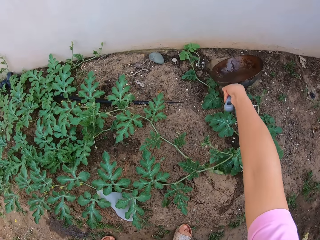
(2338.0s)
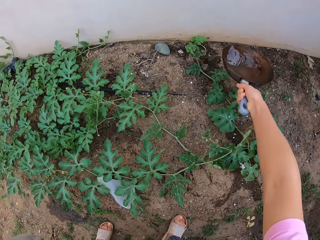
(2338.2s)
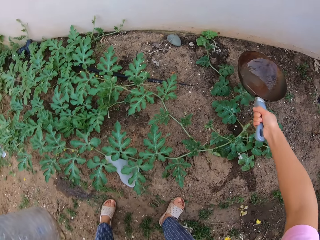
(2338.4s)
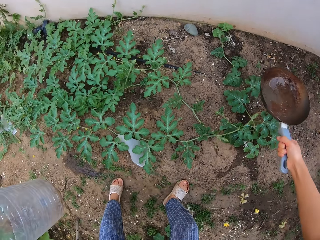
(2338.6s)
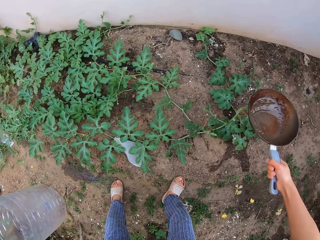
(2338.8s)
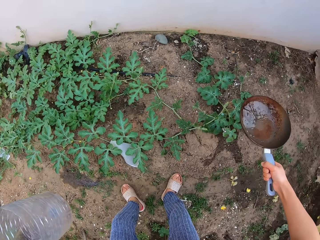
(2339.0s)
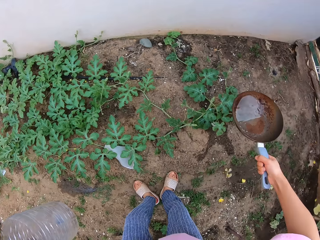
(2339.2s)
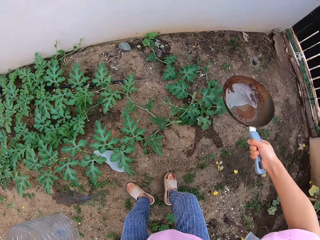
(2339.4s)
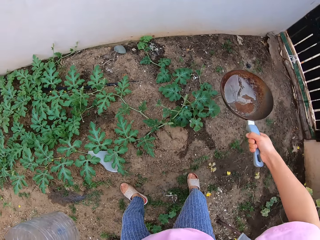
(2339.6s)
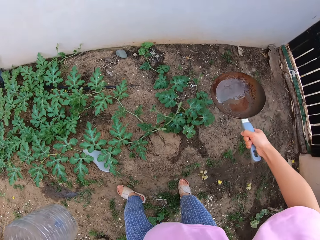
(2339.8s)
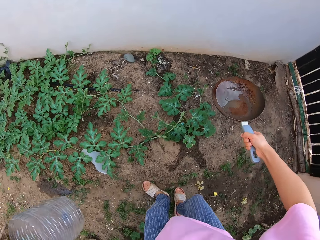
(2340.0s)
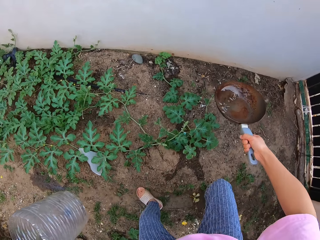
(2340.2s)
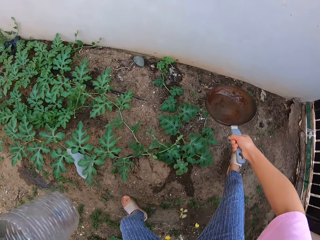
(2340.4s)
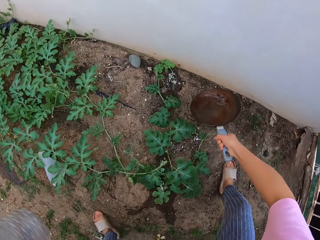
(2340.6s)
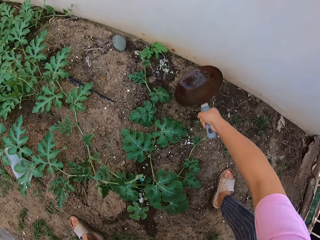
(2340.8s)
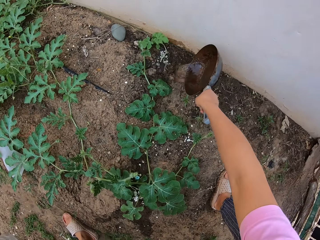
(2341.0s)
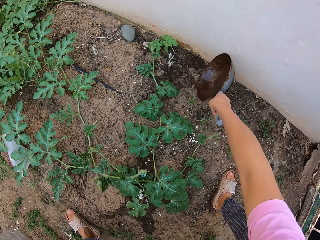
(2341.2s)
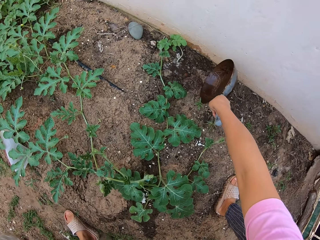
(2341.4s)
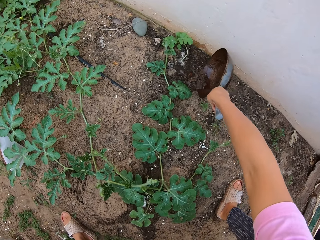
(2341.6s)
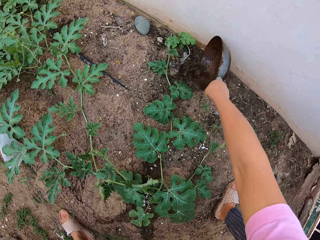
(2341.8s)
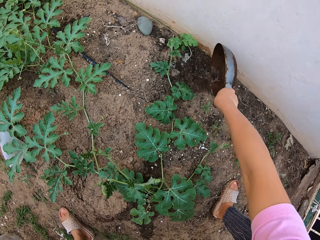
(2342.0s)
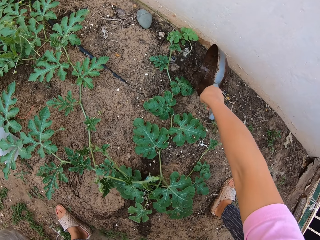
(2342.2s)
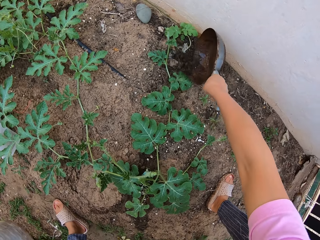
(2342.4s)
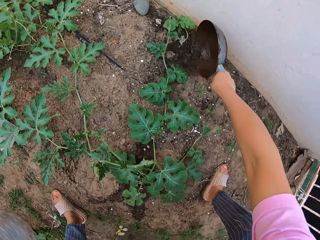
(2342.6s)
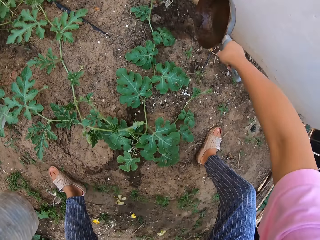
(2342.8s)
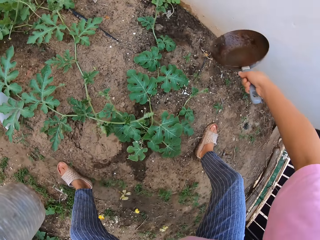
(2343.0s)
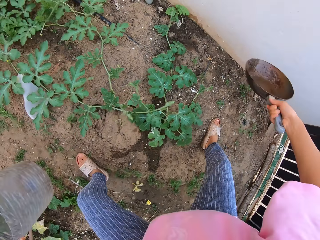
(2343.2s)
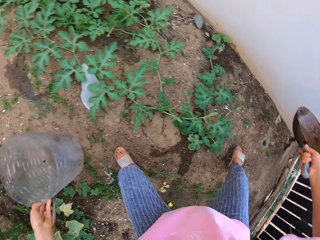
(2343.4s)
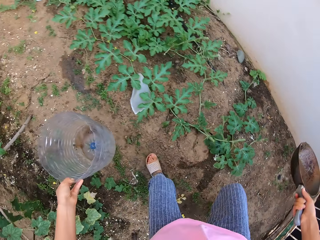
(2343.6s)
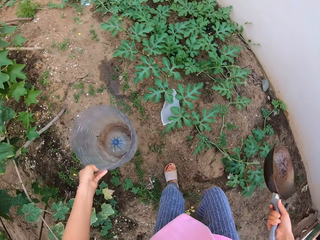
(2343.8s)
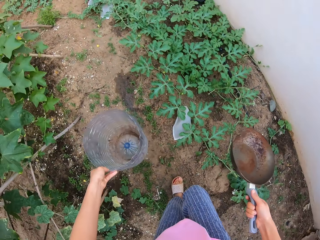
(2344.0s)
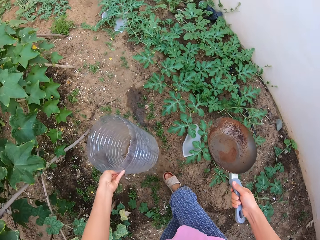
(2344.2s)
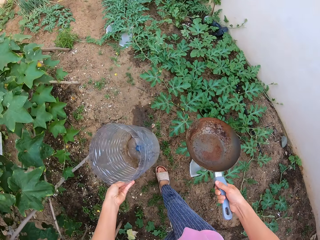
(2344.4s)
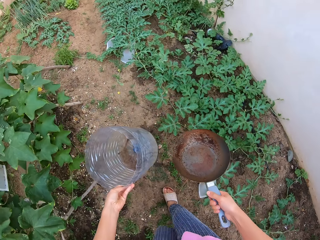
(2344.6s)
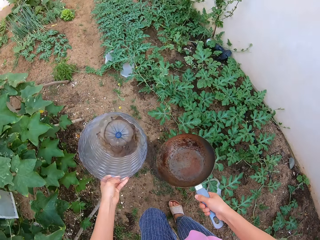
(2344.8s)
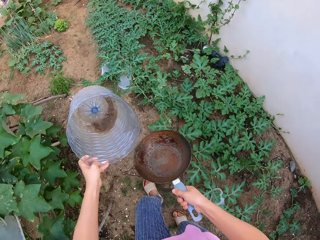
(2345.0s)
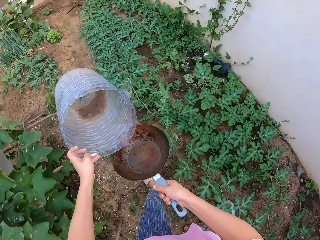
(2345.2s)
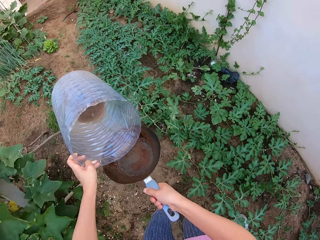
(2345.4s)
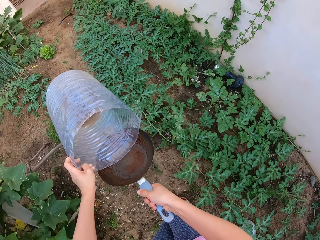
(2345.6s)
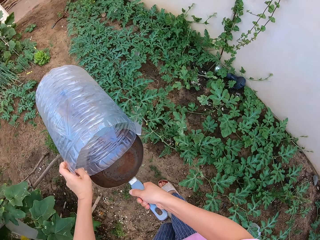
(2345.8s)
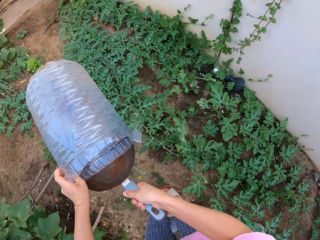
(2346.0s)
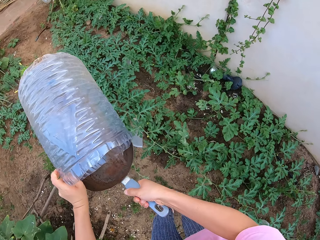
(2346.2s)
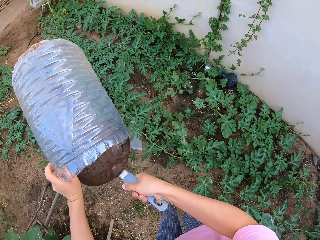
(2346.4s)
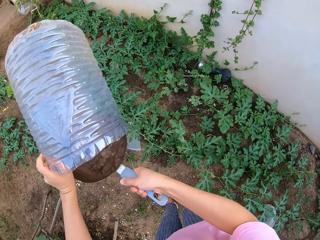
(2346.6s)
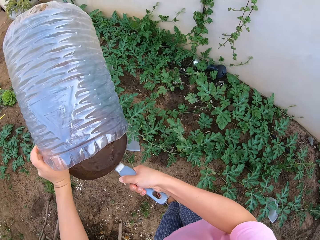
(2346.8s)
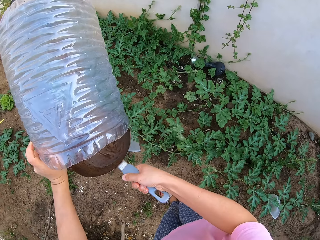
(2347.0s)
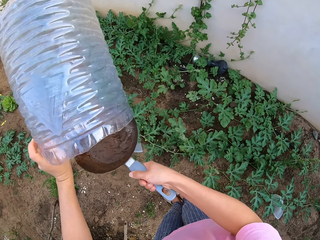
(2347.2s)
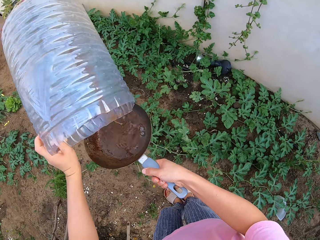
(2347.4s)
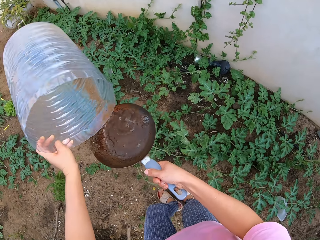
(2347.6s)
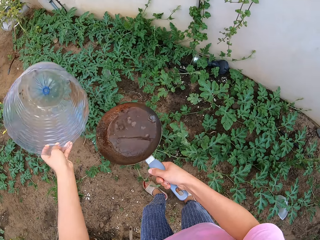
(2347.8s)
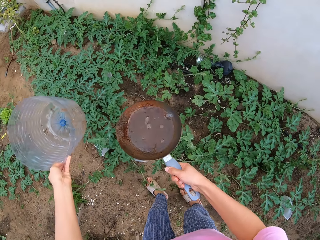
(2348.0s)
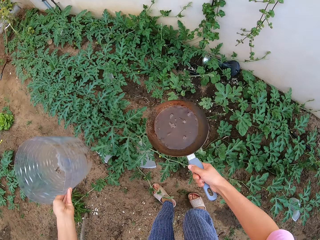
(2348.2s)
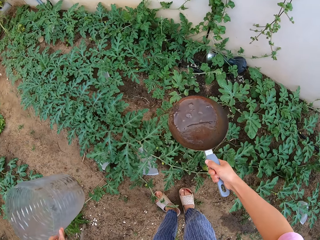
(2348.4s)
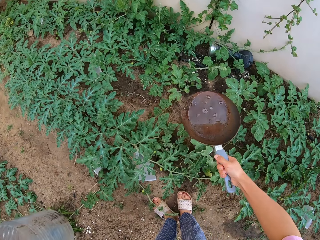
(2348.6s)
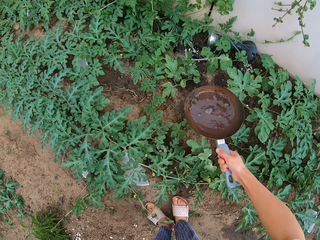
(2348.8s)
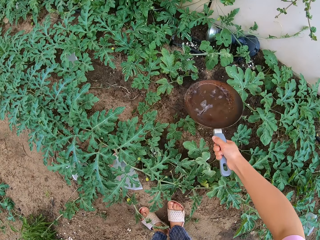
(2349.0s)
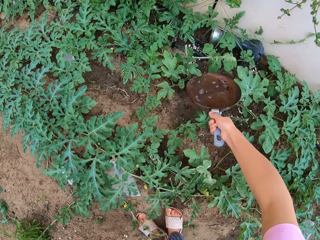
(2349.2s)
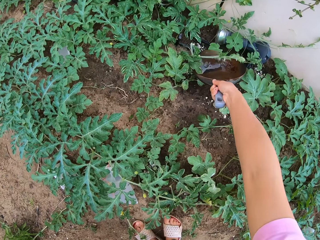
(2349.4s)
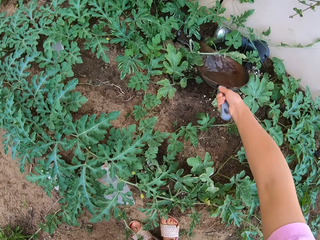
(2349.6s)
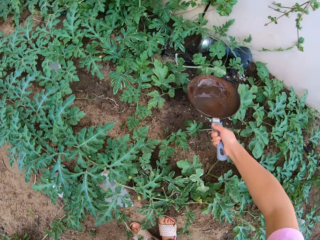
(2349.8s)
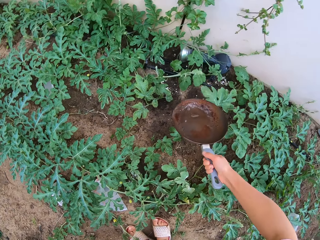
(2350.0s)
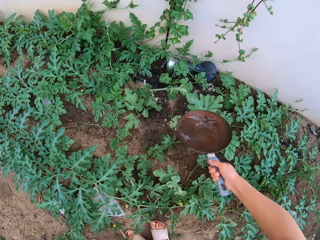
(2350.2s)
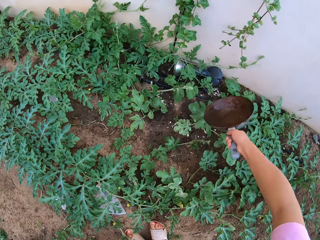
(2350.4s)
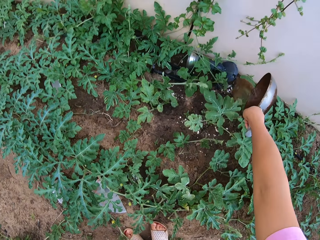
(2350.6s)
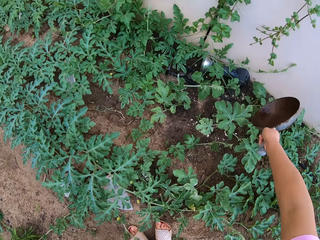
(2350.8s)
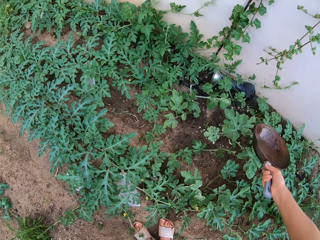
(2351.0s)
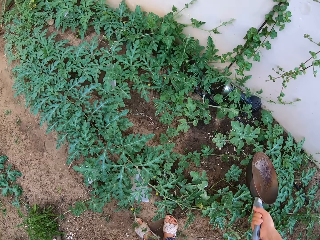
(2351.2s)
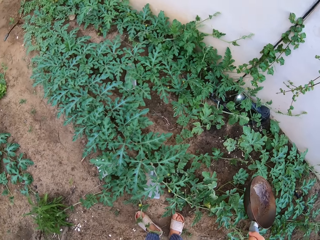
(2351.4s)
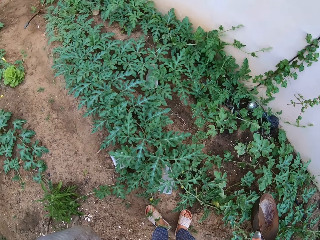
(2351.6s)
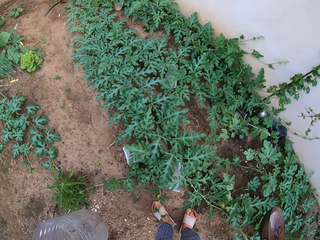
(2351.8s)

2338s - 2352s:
The camera wearer walks in the garden. They pour the water in the pan. They water the plants and pour the fertilizer to the plant.

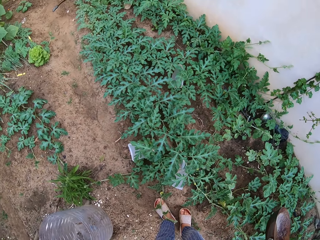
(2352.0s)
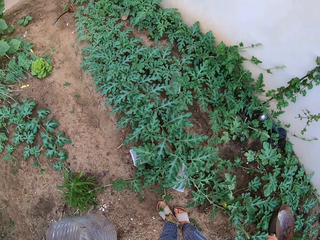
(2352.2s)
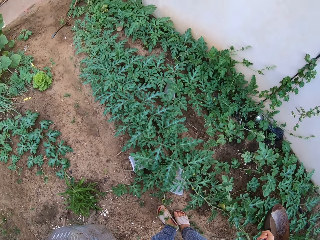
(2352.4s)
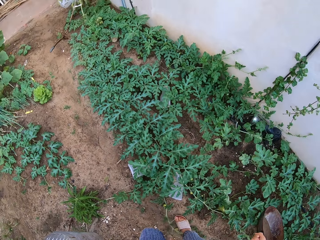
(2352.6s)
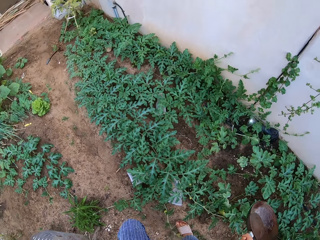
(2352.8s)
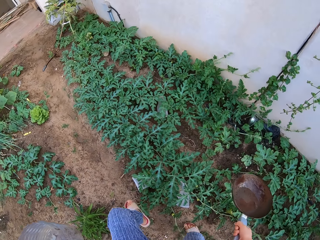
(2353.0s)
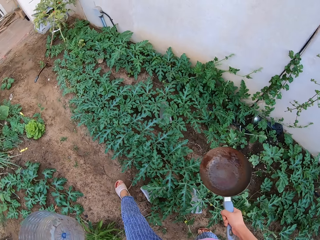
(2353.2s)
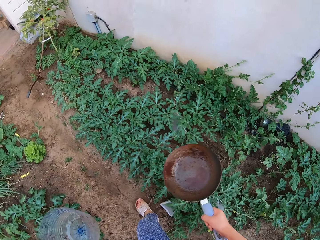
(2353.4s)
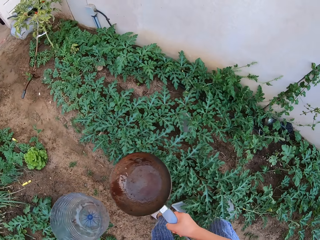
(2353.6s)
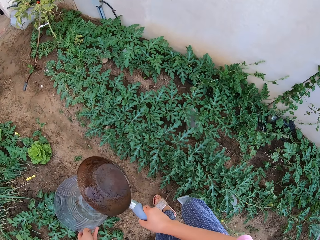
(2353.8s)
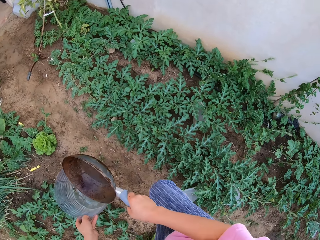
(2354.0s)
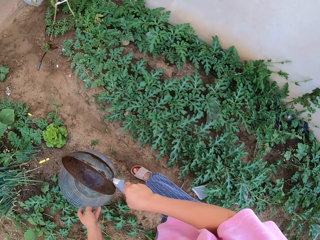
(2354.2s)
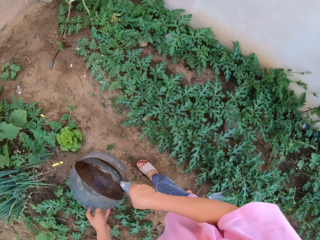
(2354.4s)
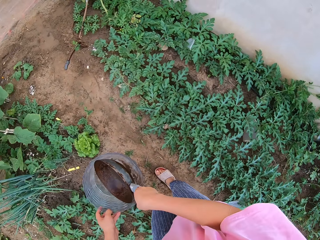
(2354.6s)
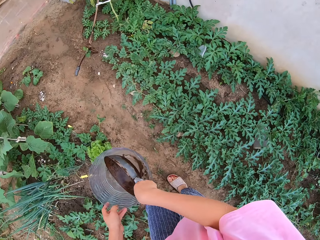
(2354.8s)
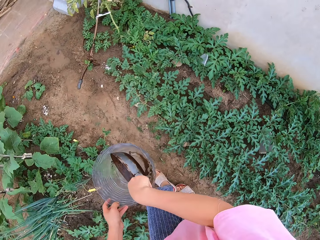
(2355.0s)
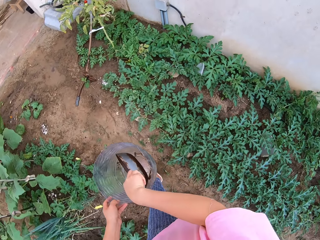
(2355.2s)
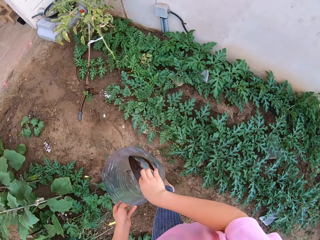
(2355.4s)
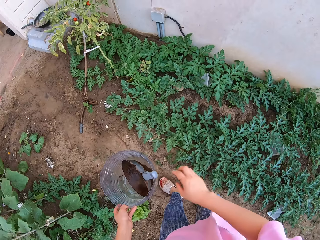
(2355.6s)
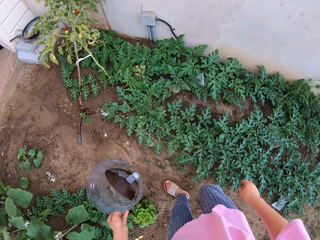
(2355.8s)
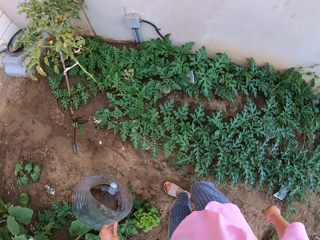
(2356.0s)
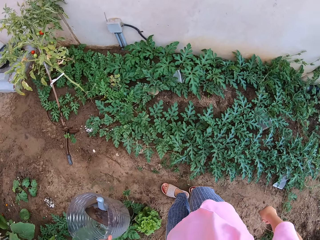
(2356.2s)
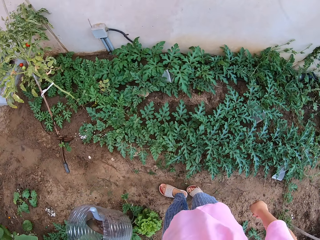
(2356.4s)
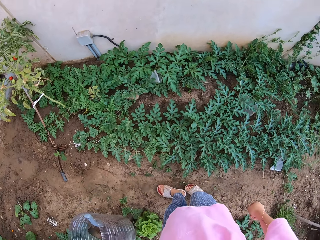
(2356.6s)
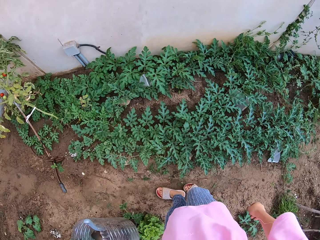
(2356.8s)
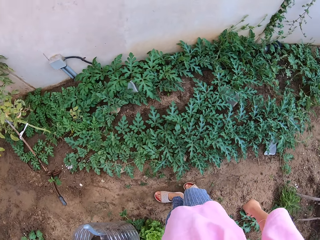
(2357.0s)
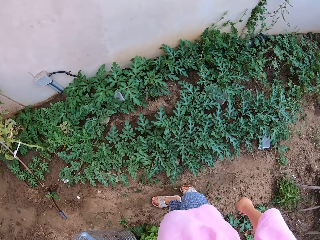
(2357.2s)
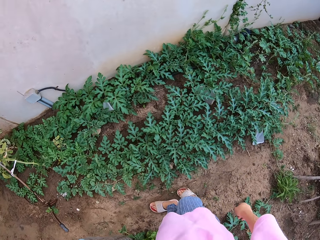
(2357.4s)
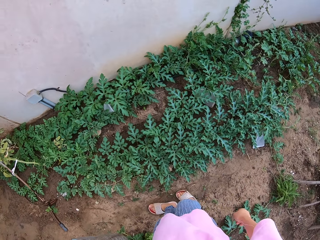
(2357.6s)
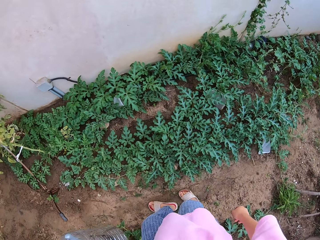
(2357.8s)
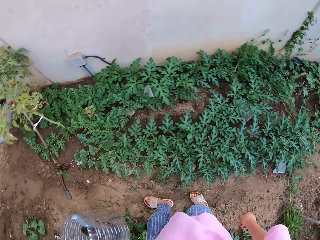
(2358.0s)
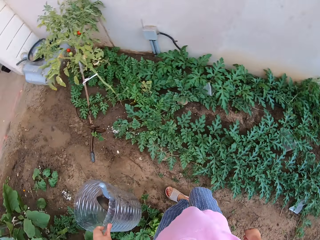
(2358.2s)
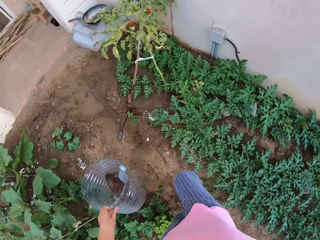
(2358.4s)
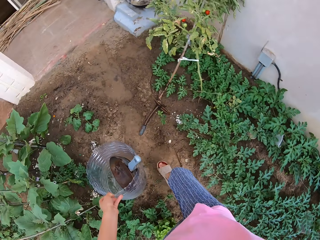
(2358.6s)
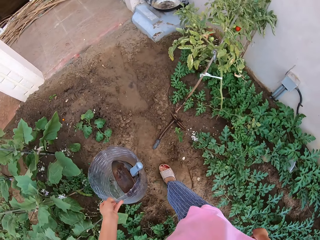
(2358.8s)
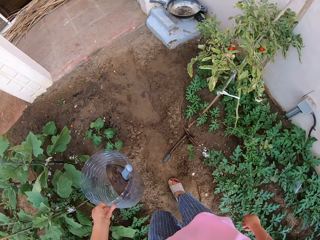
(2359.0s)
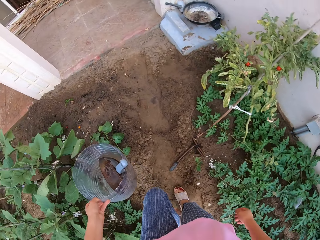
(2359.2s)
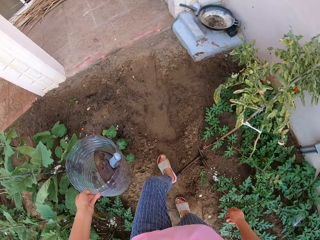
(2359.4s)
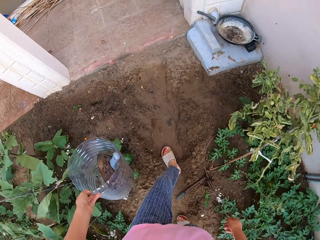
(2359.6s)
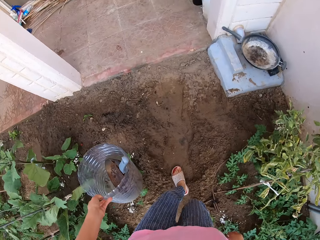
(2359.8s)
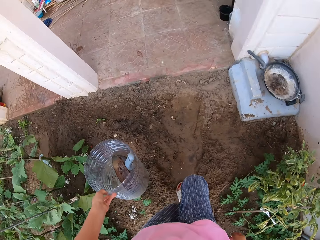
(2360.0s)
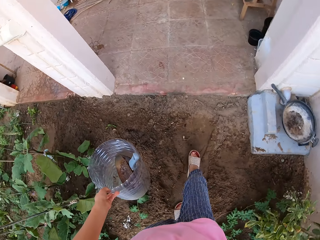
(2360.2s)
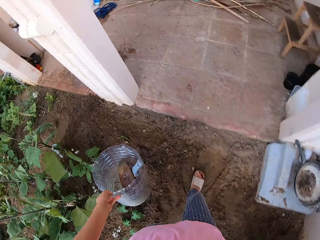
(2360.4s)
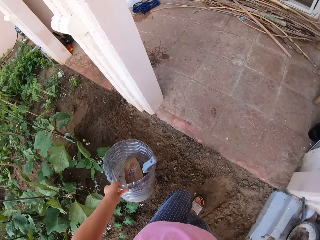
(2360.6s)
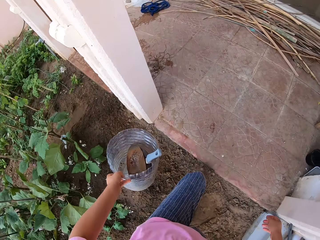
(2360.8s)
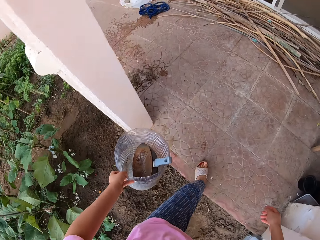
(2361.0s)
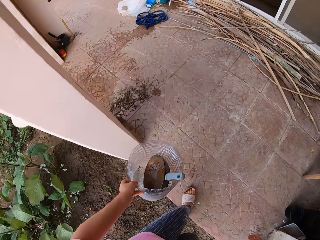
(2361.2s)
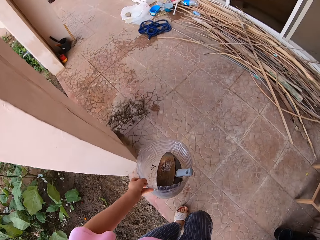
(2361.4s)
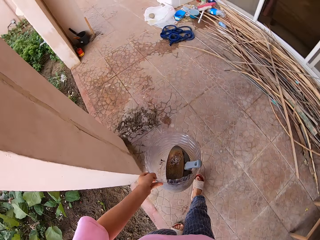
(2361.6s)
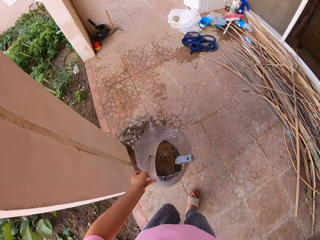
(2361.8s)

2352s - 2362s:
The camera wearer puts the pan in the bucket. They walk around.
